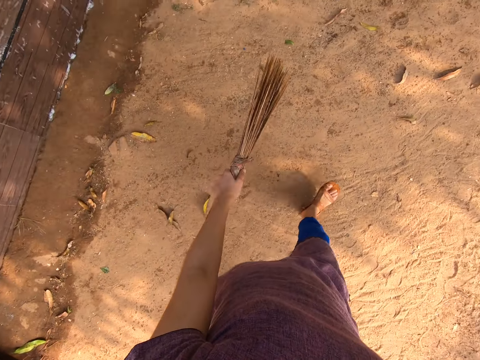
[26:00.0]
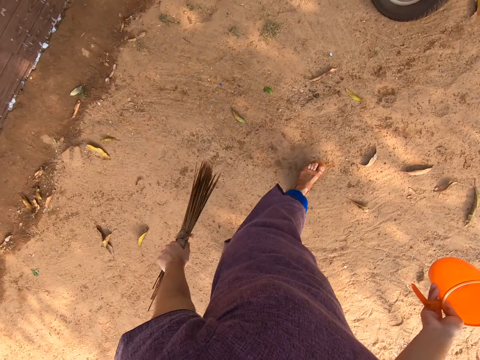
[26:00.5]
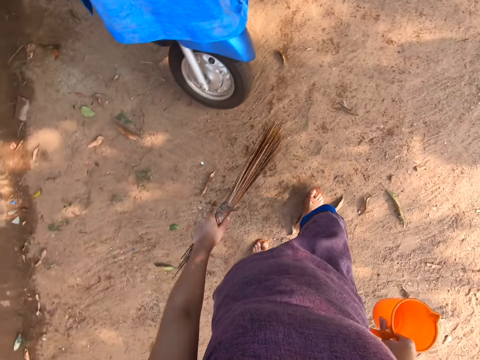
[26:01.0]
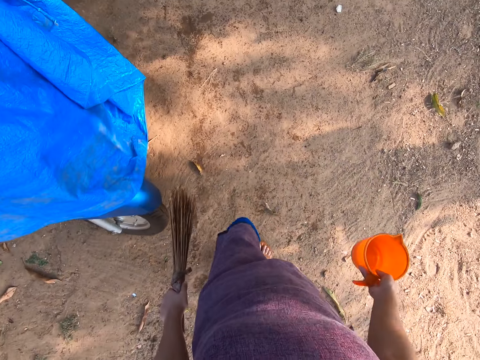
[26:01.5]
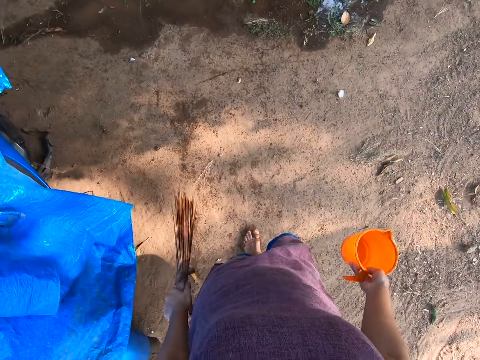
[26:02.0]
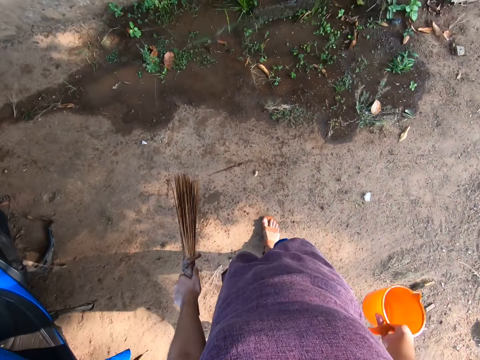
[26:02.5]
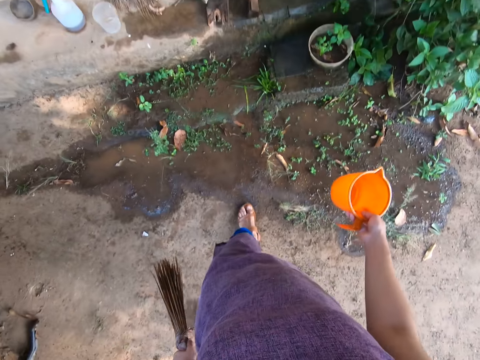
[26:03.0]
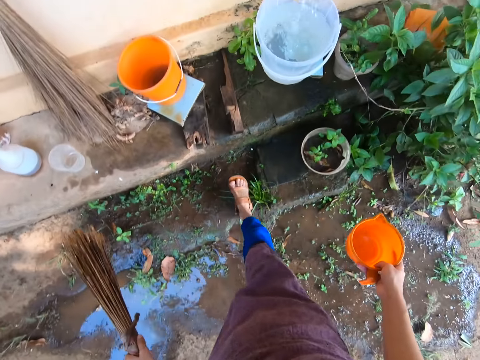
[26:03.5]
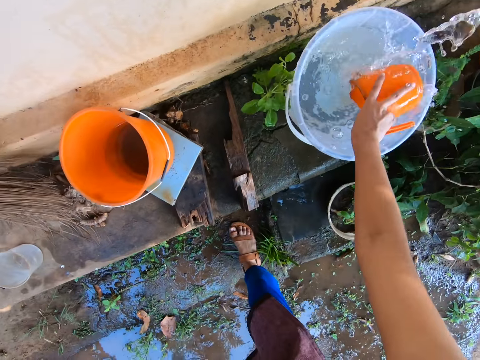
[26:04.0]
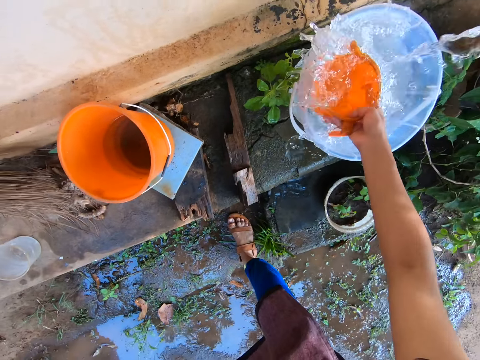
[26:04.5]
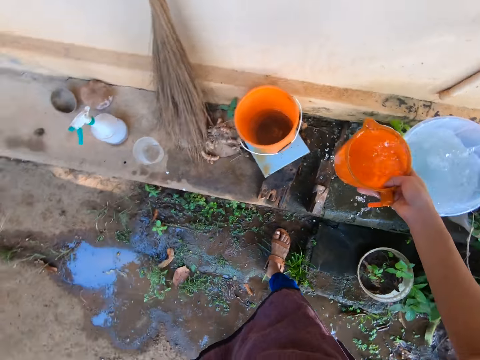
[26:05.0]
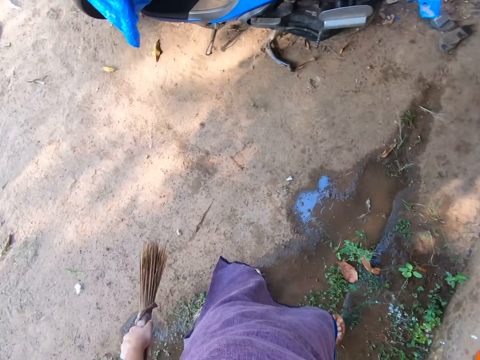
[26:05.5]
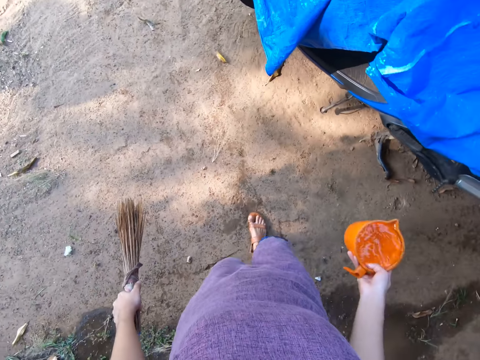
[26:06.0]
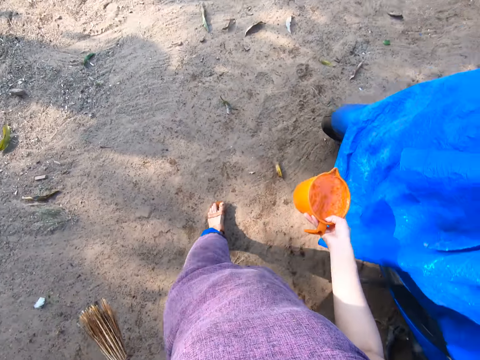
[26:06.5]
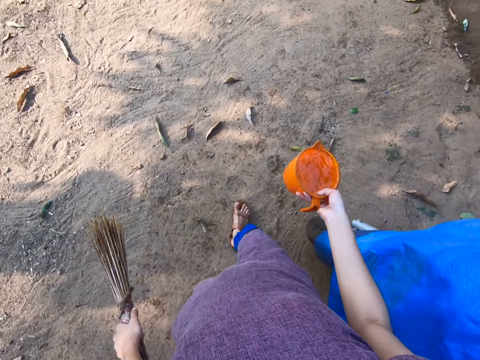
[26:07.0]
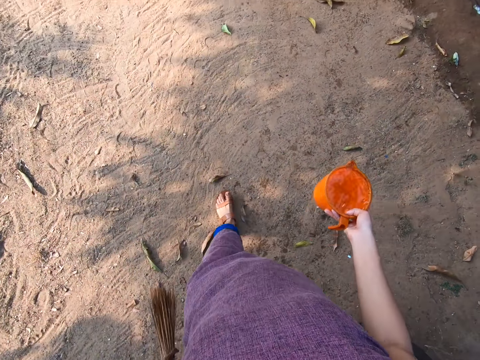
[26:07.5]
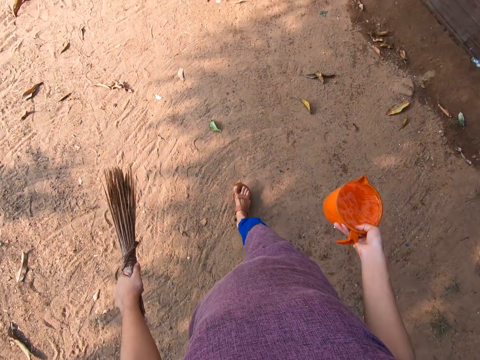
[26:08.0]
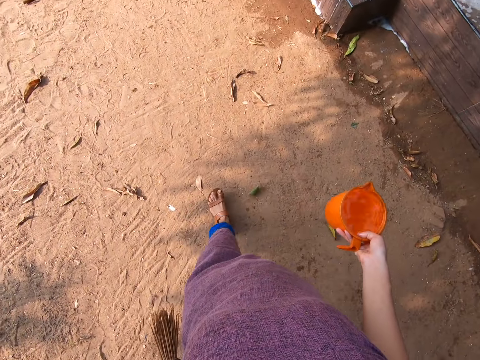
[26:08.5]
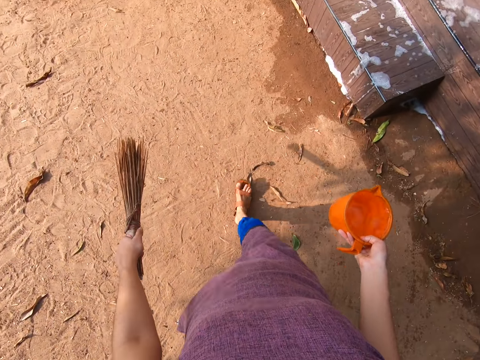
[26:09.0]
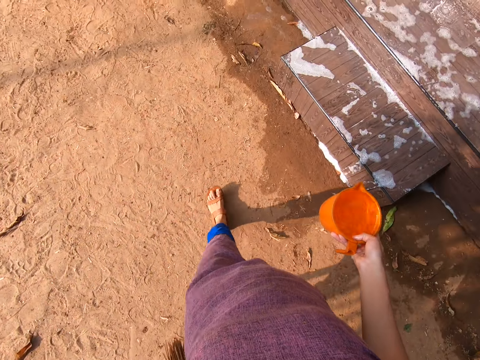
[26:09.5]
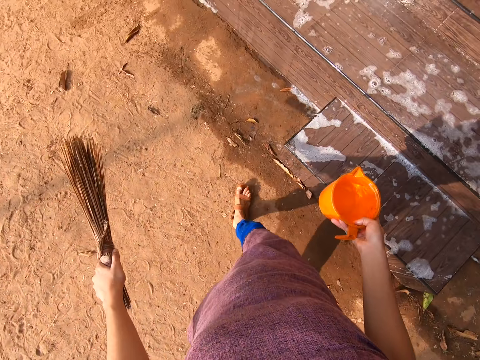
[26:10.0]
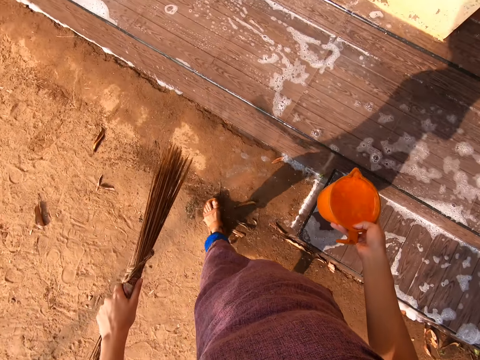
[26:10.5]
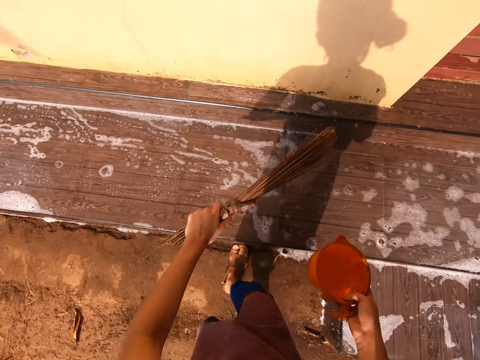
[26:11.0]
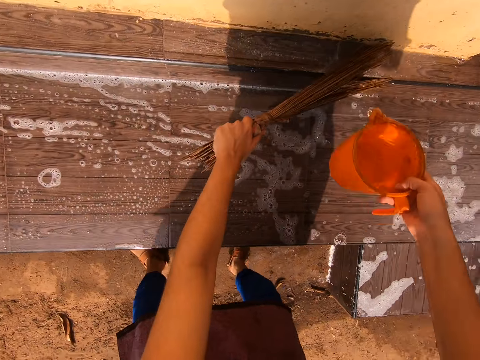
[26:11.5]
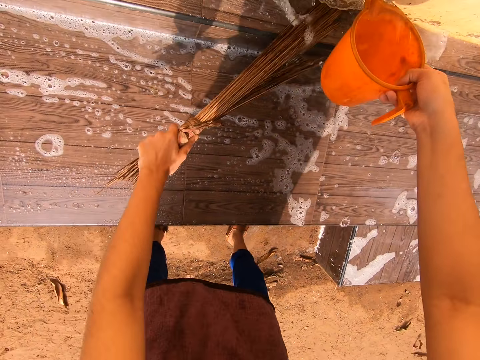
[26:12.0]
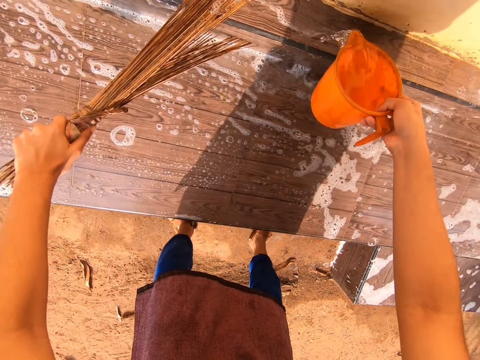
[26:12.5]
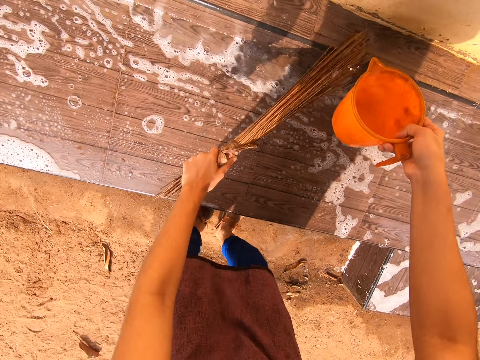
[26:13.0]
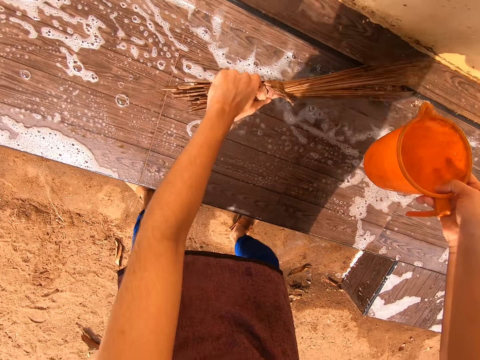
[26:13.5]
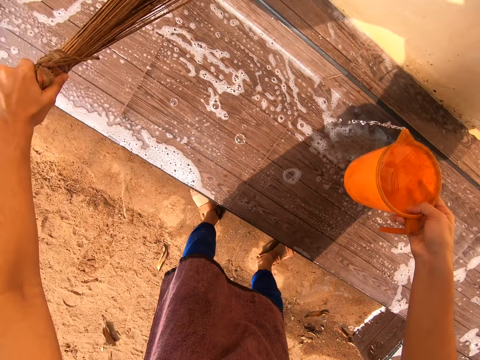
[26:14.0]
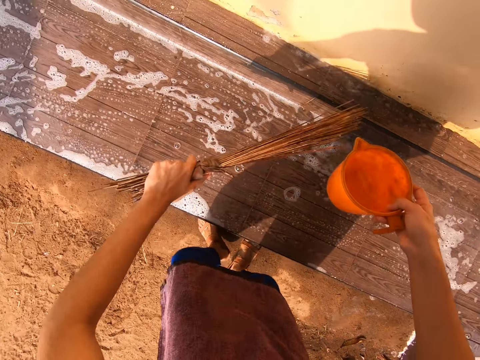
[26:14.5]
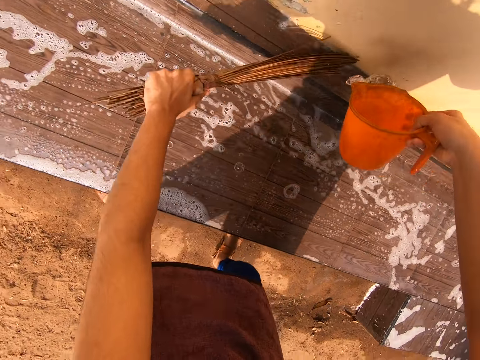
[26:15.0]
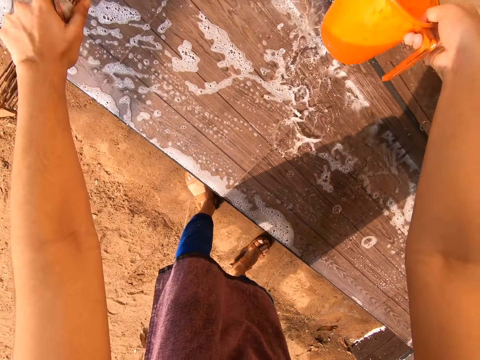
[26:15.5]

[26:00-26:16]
The camera wearer scoops water from the bucket with the cup in her right hand. She sweeps the wall bench with the broom in her left hand. She pours the water from the cup on the wall bench with her right hand.

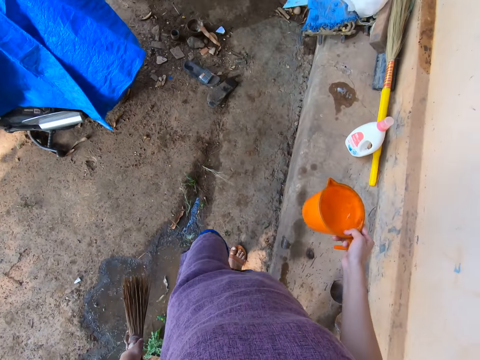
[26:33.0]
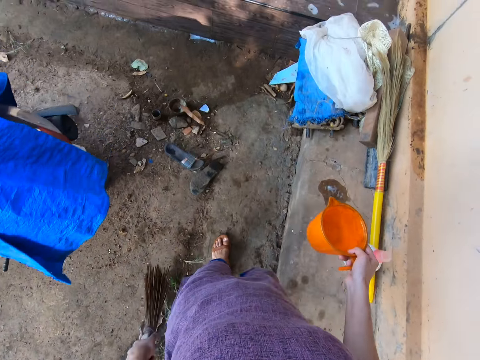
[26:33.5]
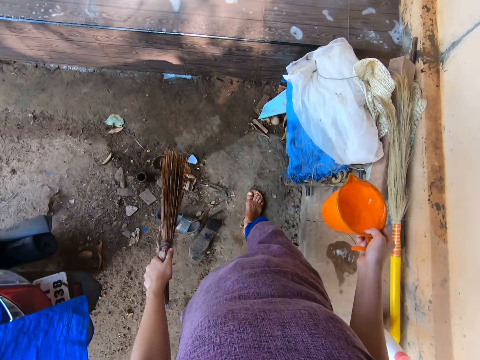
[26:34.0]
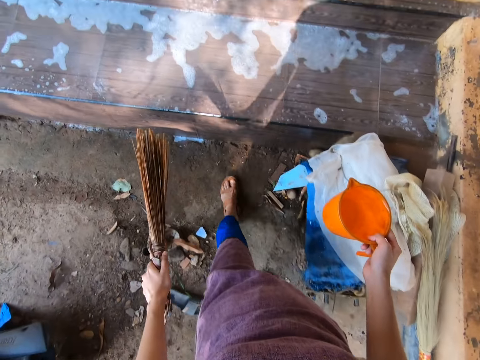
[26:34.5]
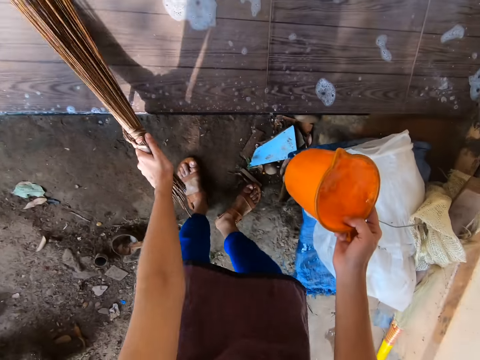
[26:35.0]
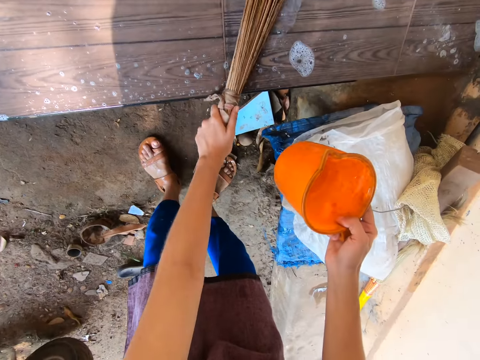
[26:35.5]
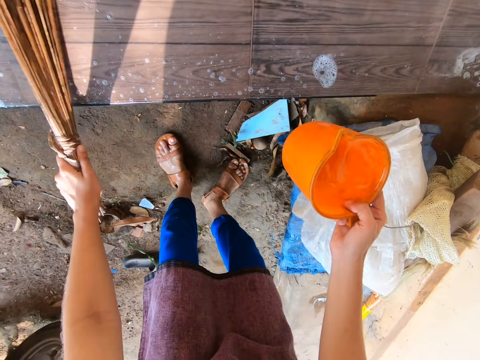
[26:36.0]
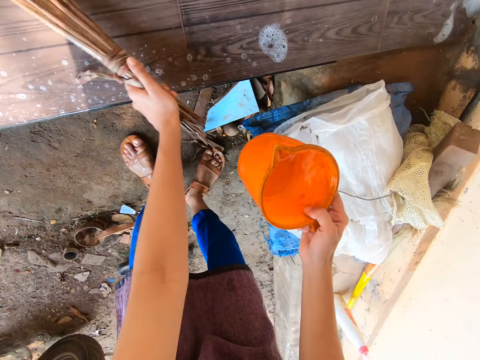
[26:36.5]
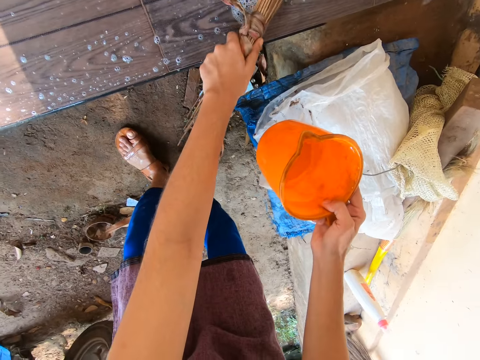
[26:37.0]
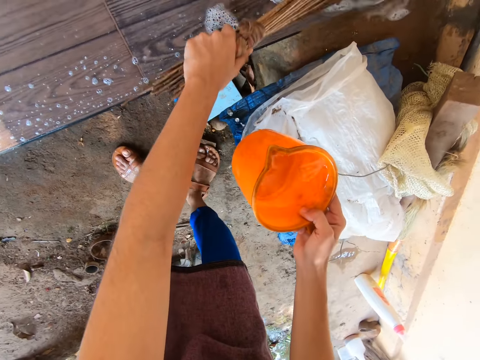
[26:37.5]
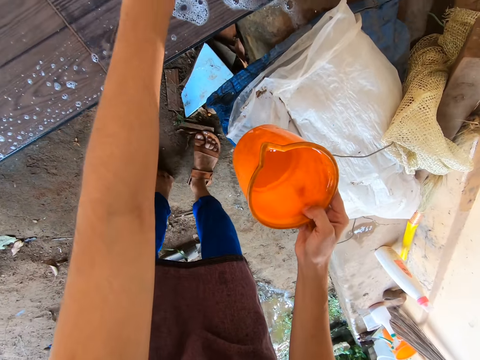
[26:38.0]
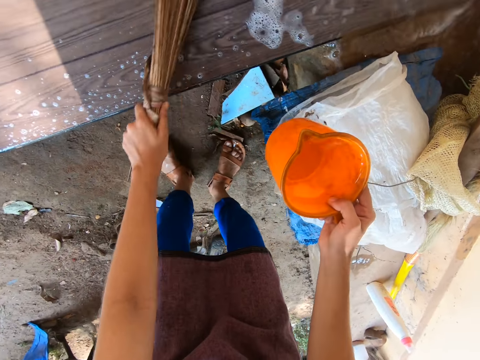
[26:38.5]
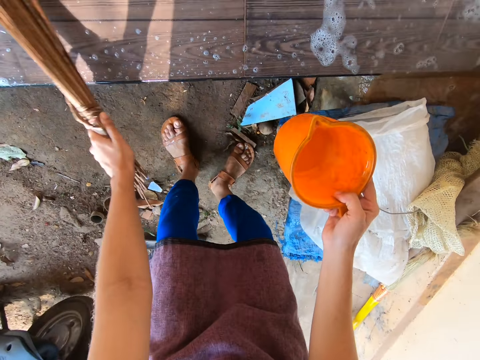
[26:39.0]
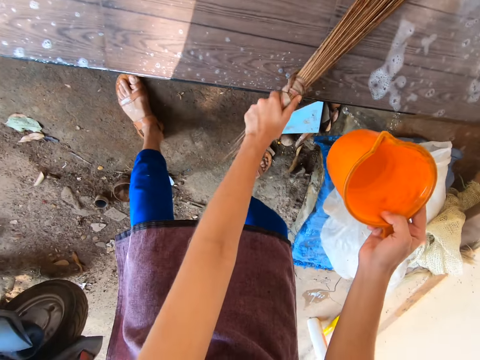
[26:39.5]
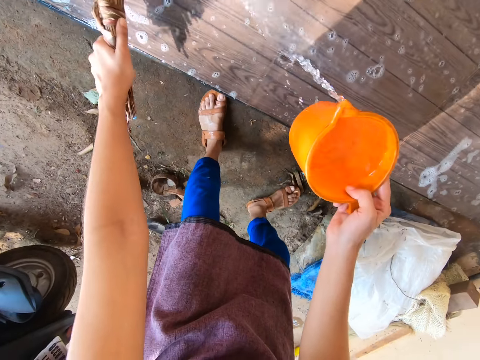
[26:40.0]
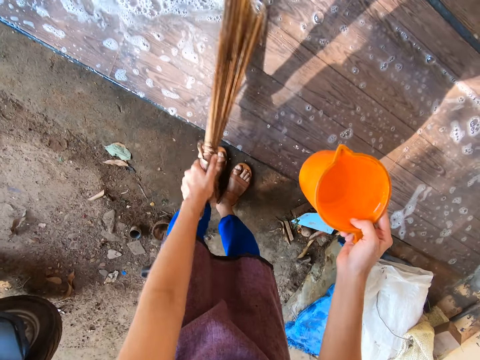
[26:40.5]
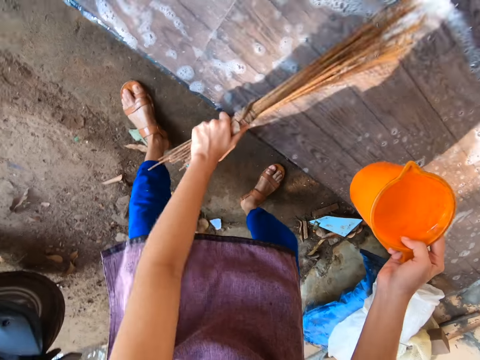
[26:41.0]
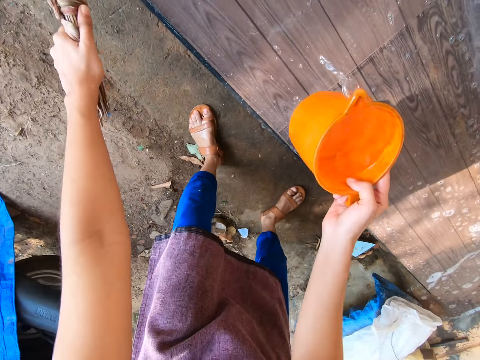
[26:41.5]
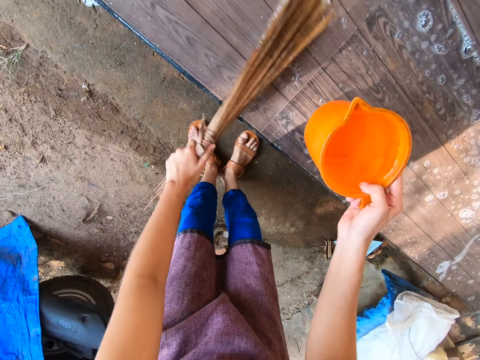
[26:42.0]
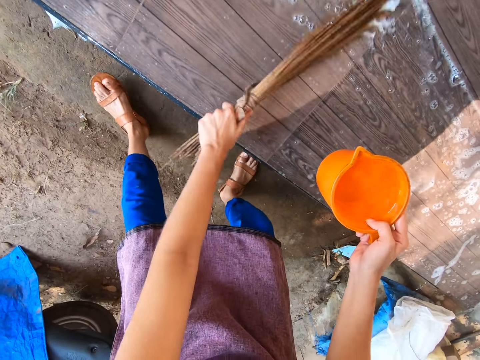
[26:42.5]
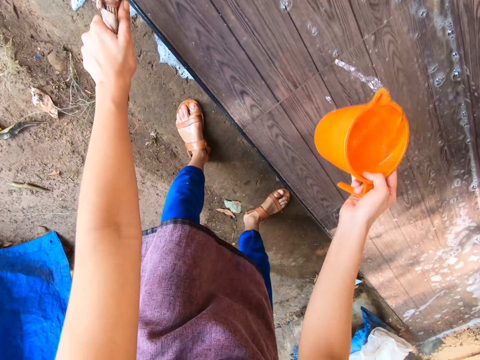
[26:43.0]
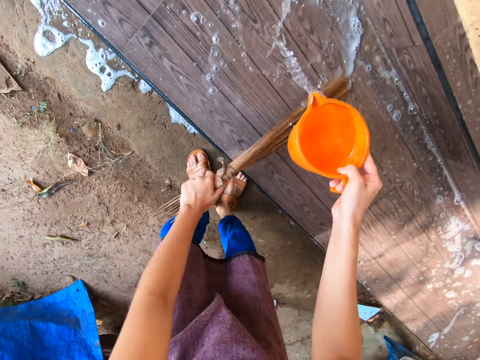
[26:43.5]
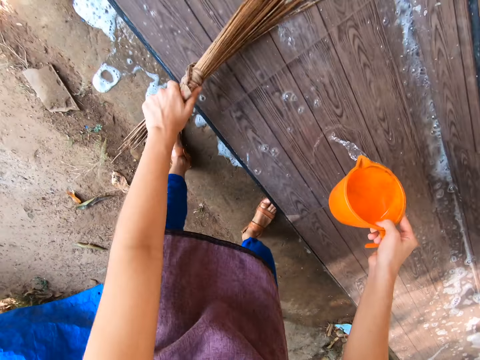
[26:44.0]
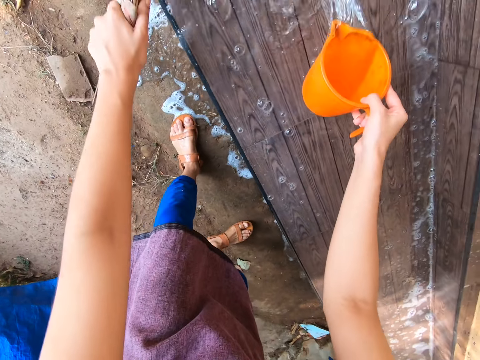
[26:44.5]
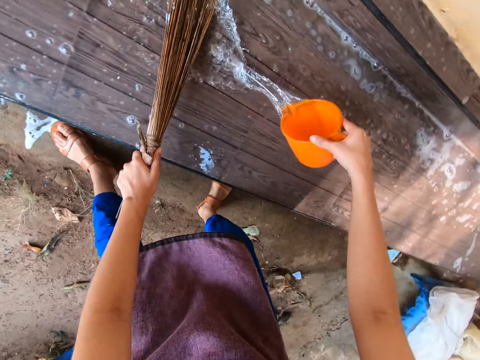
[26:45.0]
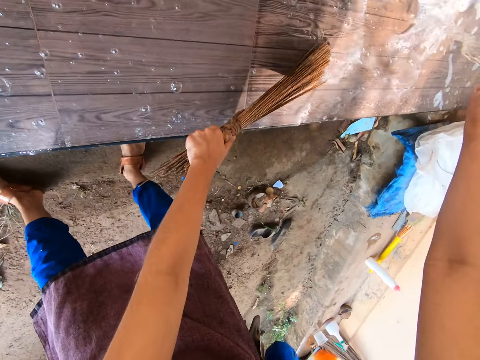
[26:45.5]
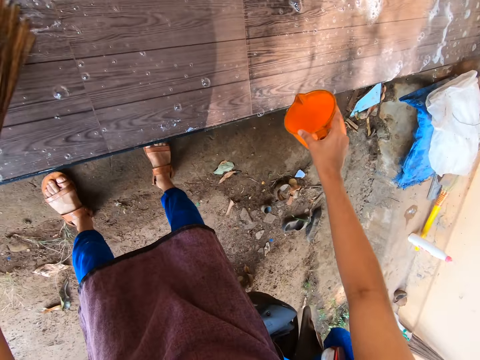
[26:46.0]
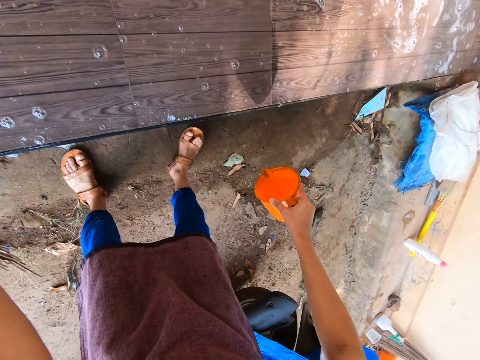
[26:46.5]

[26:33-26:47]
The camera wearer sweeps the wall bench with the broom in her left hand. She pours the water from the cup on the wall bench with her right hand. She sweeps the wall bench with the broom in her left hand.
